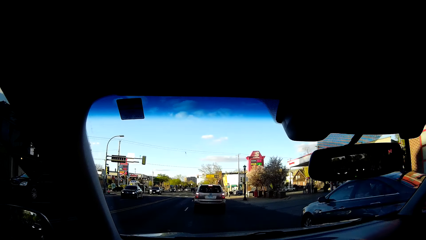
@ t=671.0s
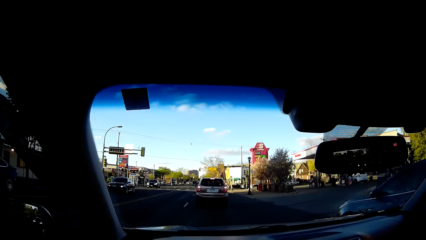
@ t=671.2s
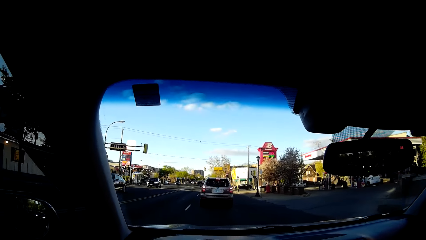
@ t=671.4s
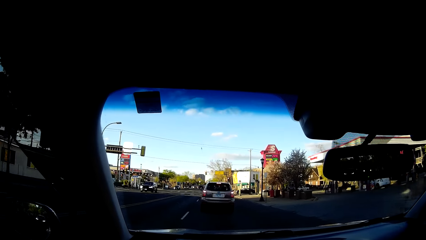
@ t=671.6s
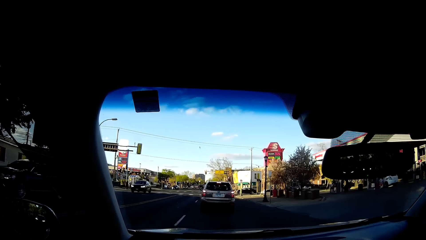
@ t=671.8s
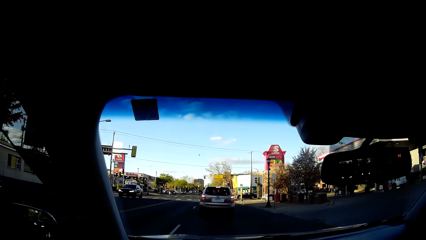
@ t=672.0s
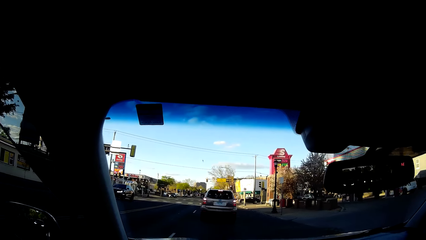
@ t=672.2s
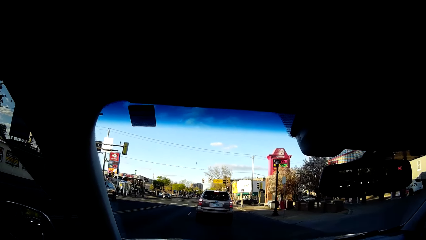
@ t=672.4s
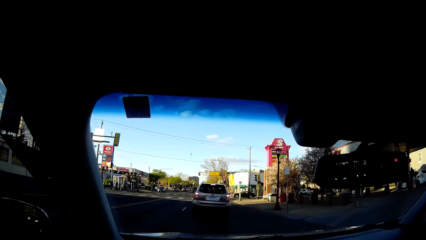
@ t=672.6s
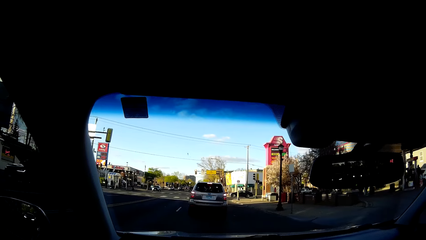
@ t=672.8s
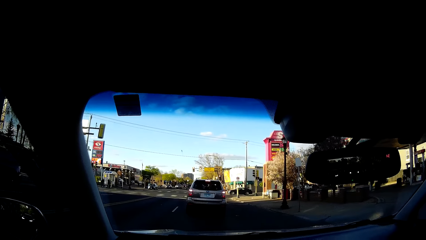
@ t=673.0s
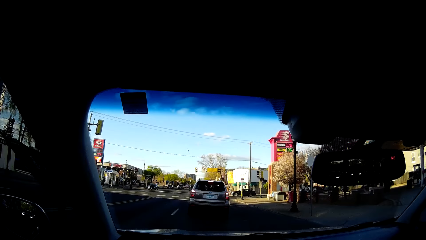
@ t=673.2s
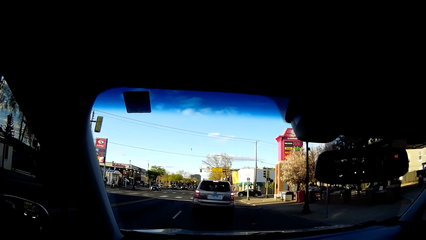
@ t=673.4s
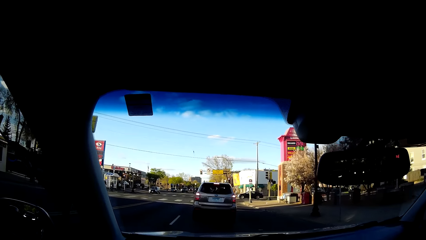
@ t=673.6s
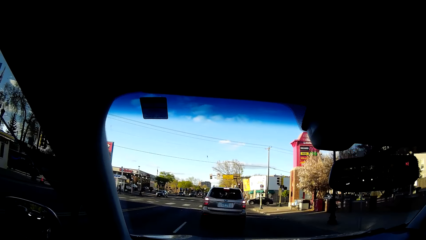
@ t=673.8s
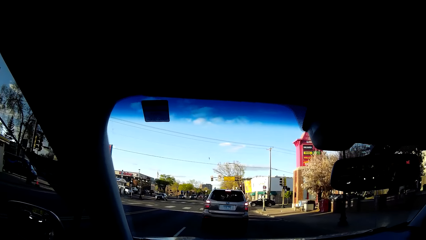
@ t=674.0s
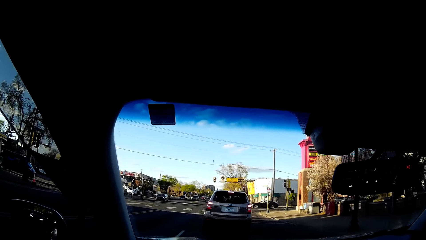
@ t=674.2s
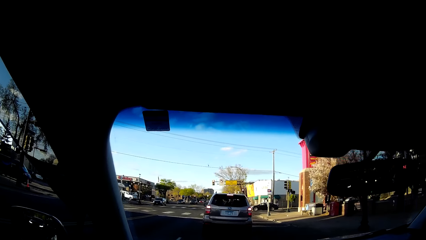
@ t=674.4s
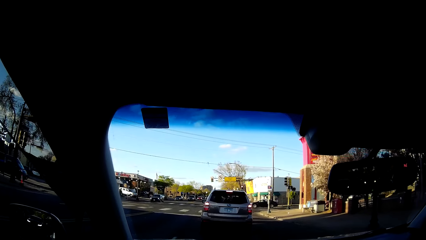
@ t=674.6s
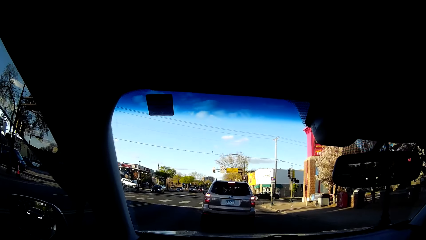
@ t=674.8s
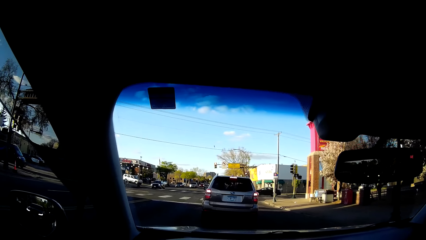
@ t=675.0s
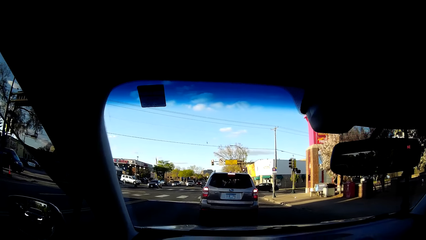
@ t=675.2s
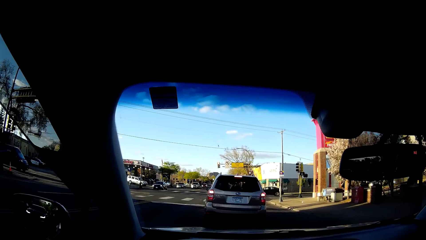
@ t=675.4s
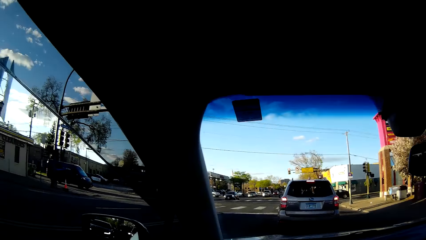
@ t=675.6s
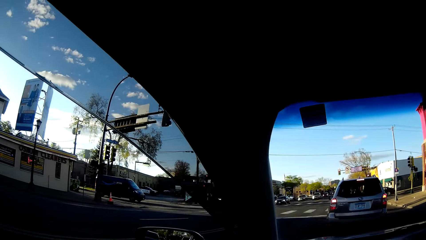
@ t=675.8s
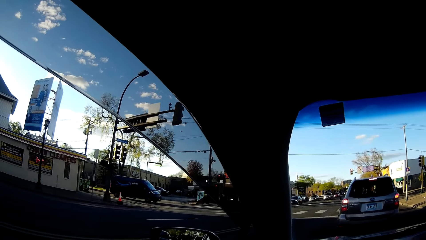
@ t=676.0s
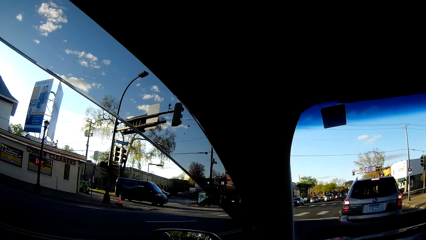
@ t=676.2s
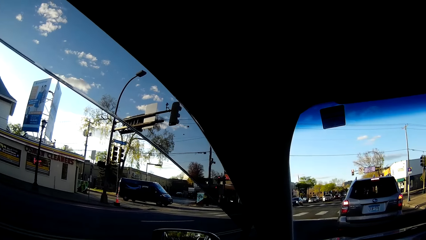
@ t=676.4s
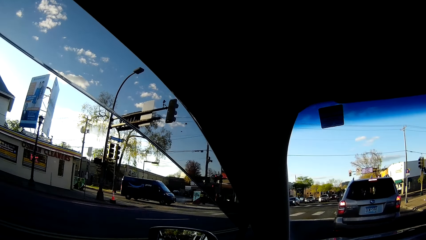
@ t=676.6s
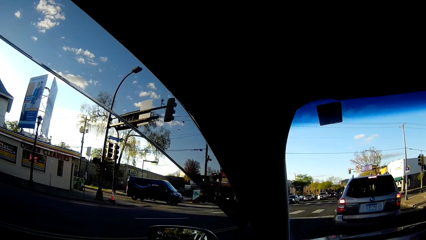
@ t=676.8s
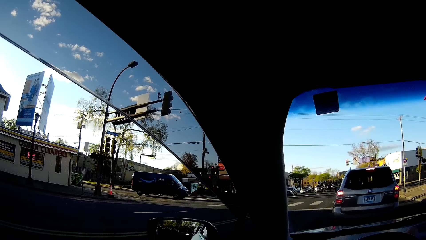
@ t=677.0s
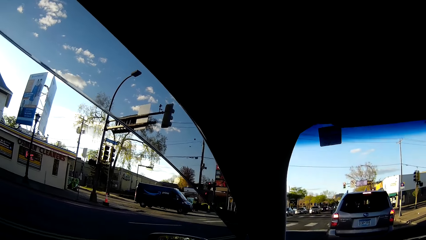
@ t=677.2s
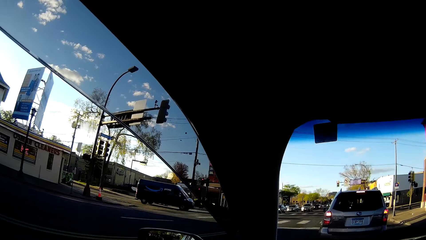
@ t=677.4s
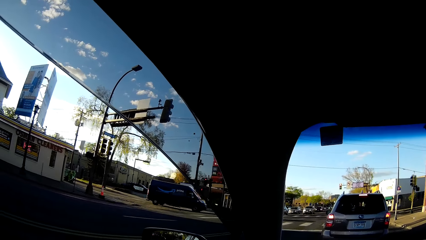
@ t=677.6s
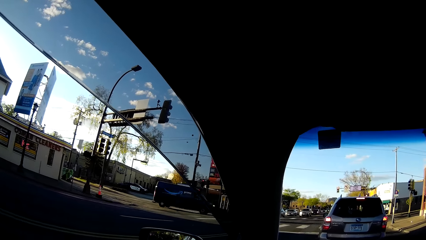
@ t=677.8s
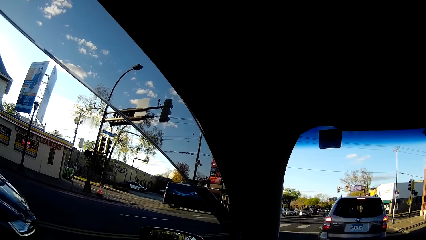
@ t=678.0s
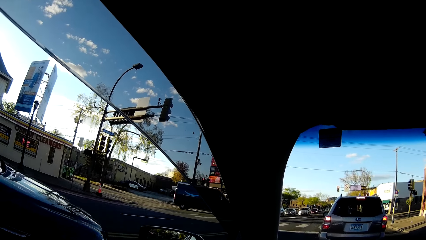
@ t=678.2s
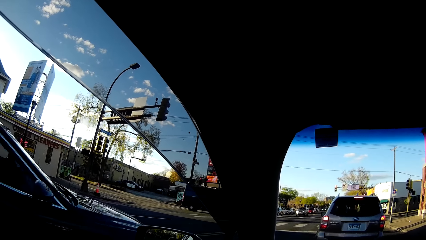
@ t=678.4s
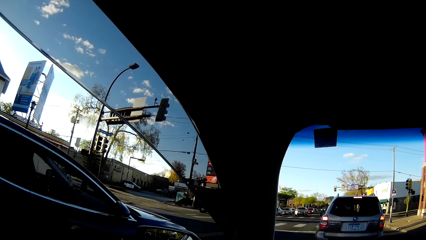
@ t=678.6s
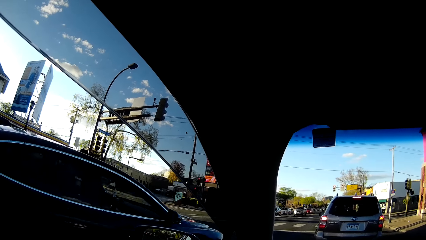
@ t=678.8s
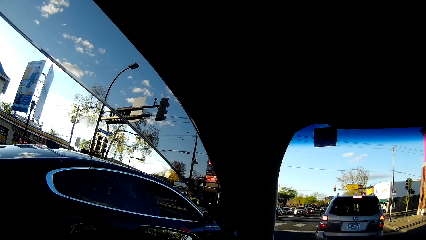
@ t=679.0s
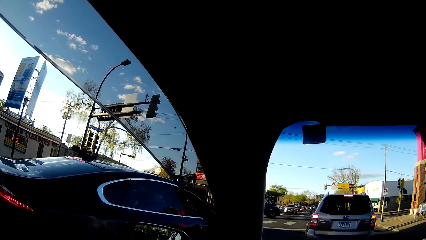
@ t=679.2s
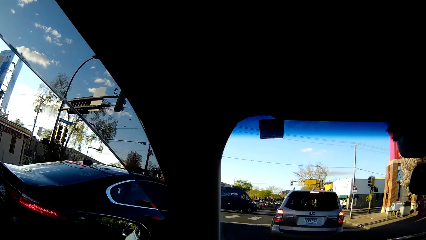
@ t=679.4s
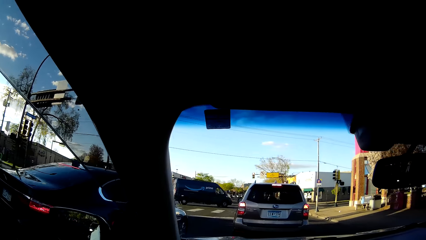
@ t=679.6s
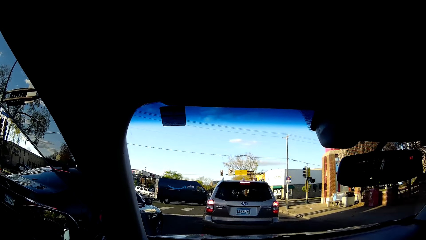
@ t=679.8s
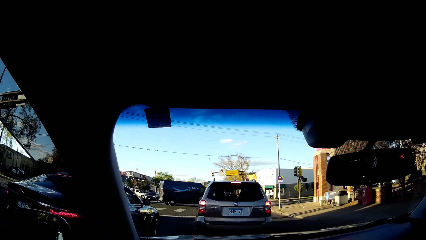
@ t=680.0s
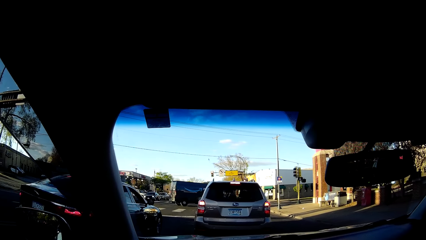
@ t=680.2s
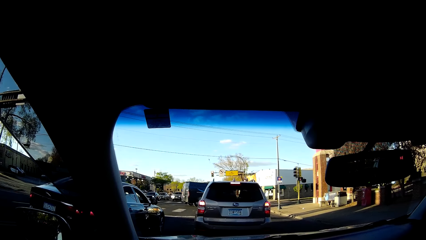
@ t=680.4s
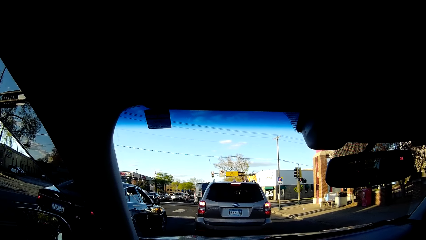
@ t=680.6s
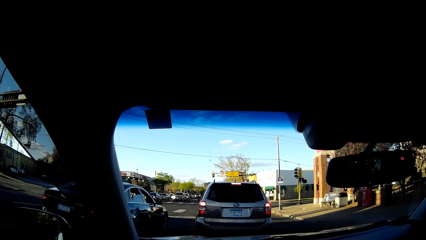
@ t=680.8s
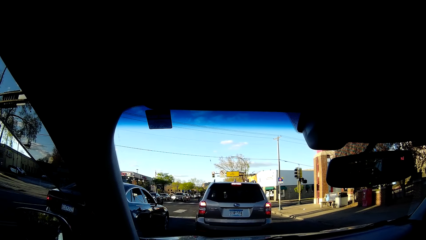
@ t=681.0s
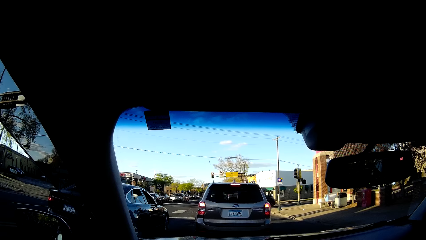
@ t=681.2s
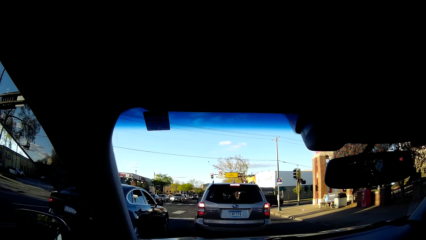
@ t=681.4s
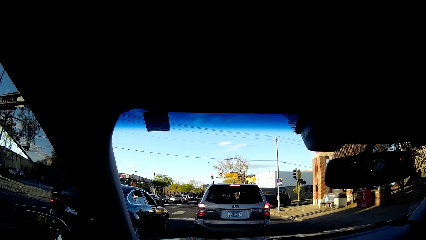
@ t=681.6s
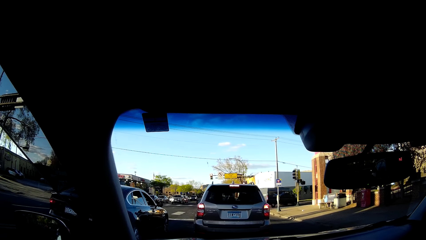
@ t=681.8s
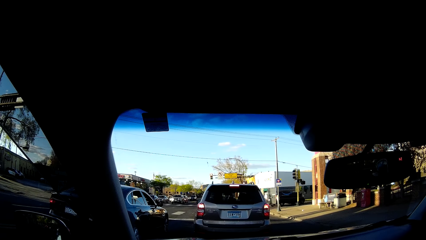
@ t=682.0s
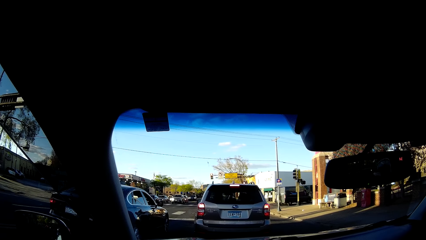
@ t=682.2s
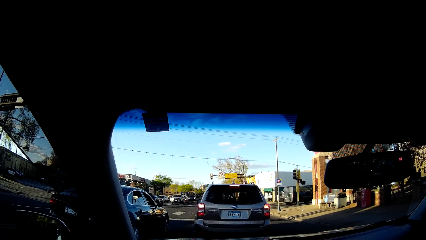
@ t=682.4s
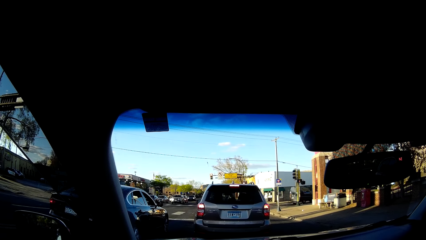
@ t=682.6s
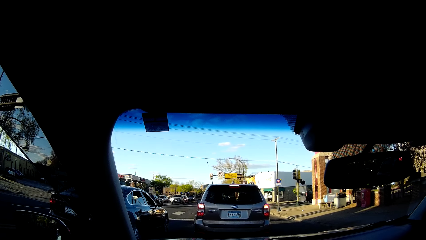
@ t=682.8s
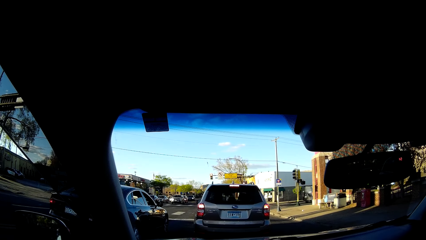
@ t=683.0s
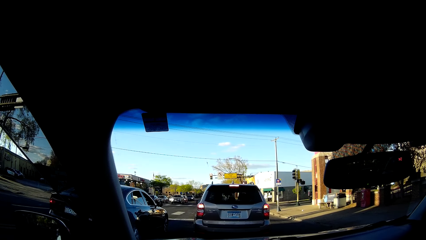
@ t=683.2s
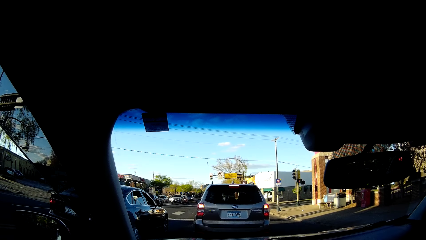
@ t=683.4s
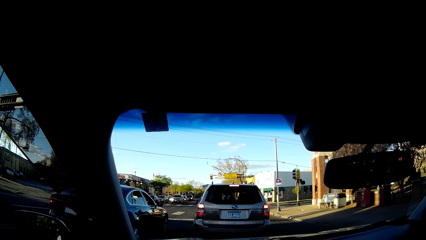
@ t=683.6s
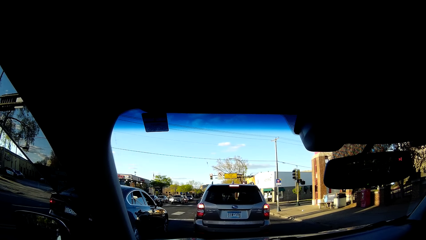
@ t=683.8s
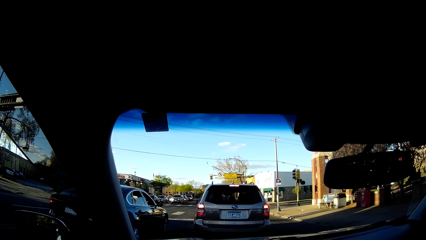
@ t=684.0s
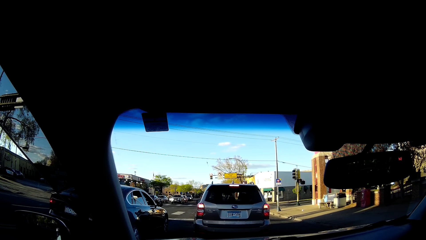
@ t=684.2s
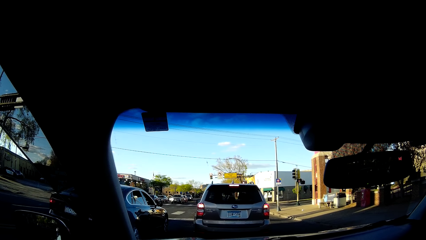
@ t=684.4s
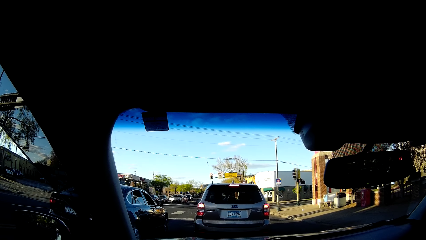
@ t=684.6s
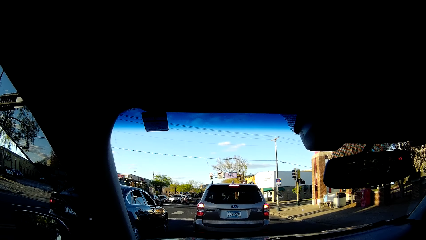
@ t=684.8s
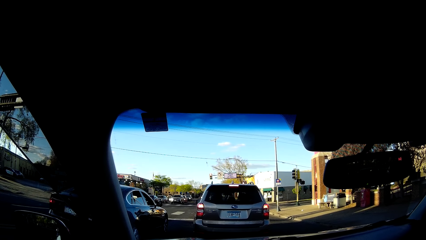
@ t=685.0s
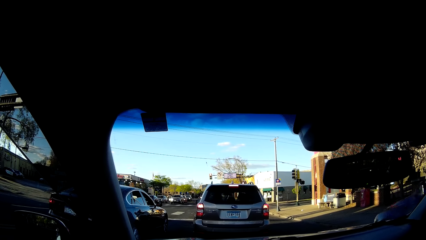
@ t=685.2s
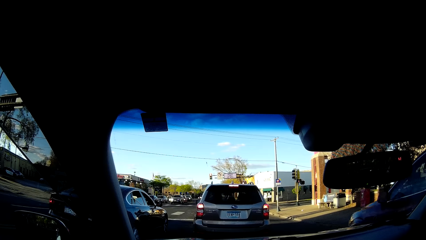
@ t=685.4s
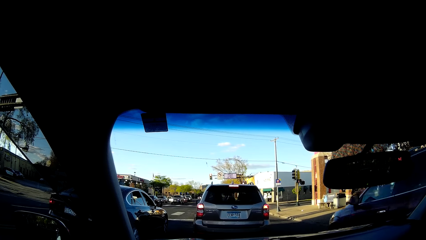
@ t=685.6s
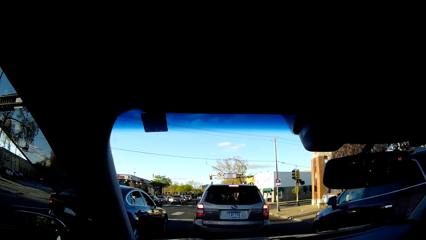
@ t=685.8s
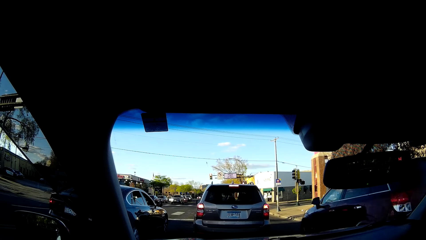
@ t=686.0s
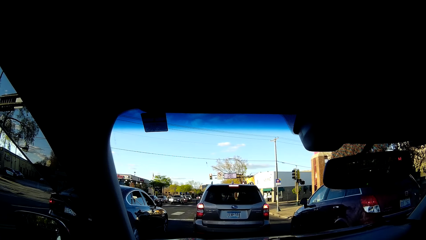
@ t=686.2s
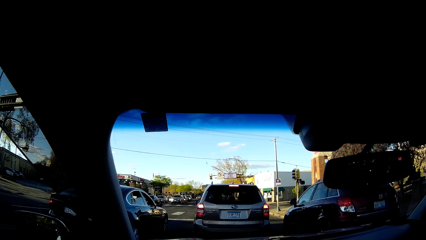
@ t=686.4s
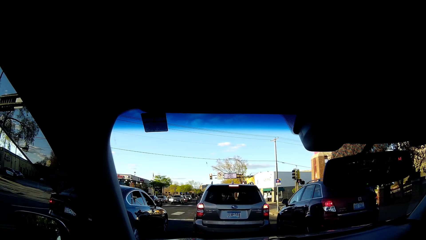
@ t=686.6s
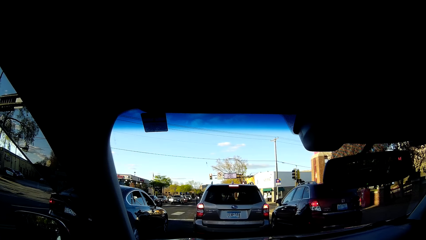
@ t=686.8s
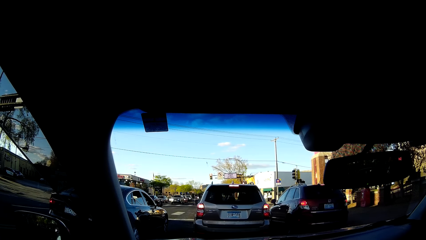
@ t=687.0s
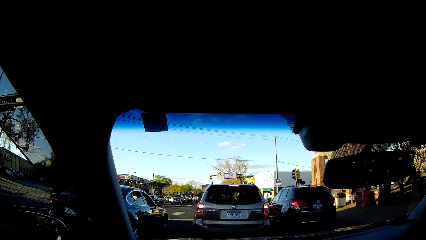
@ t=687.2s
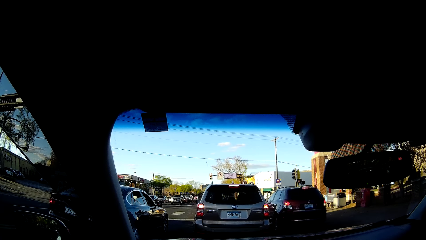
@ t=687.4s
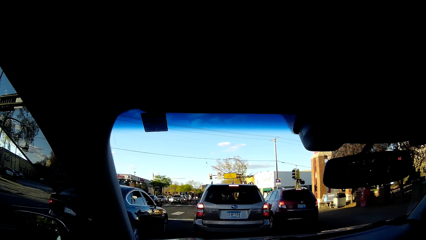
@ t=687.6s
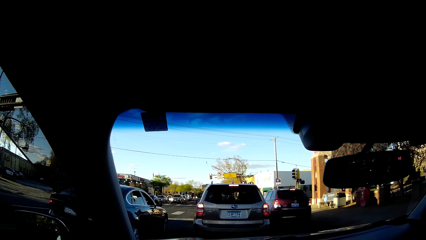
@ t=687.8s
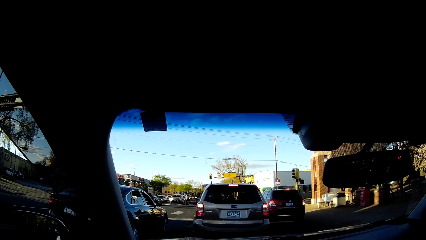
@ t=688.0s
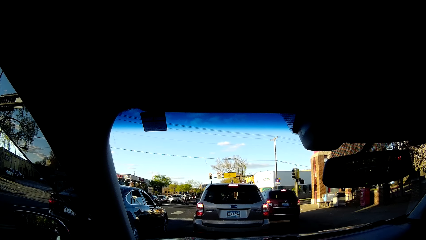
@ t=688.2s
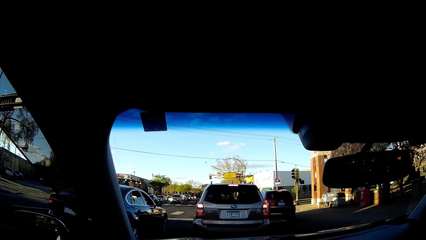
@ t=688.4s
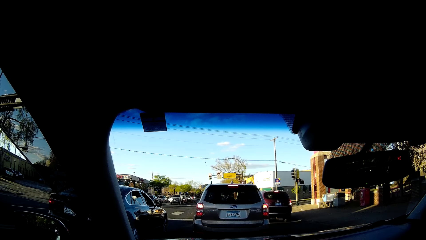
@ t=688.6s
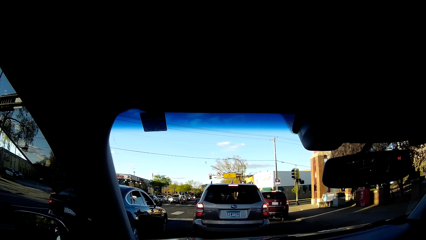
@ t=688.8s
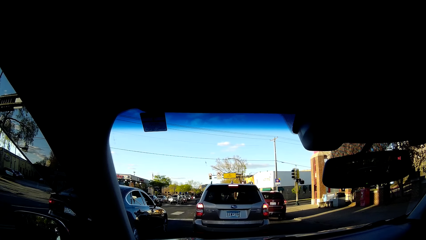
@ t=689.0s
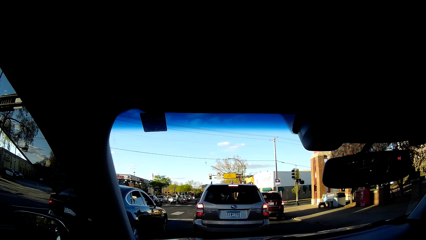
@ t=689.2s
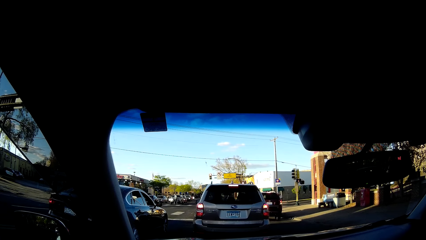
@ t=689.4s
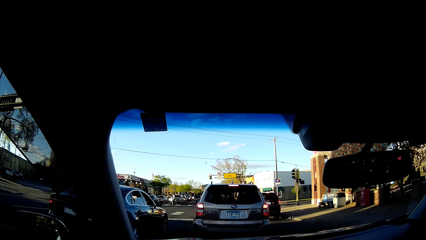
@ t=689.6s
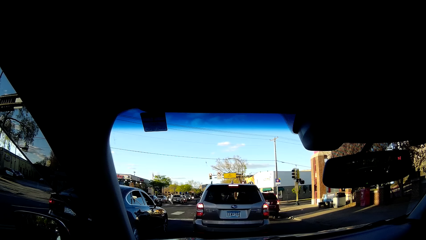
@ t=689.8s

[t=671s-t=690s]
The camera wearer stops the car behind the silver car on the road. They slow down. They look outside. A black car drives past the camera wearer. The camera wearer looks around. A wine car drives past the camera wearer.
